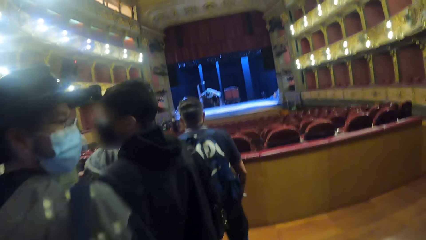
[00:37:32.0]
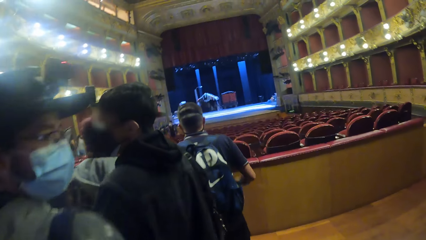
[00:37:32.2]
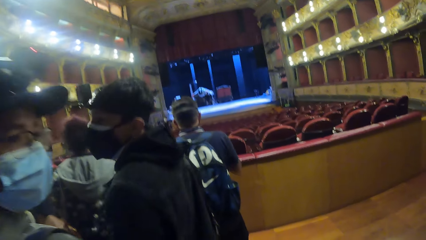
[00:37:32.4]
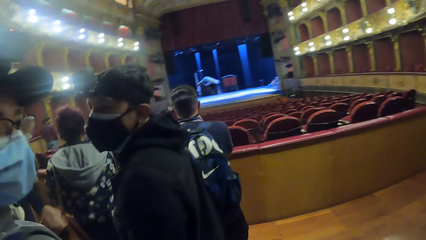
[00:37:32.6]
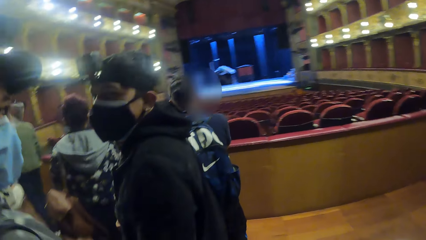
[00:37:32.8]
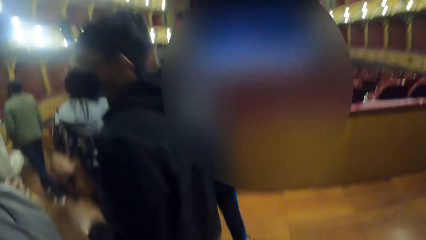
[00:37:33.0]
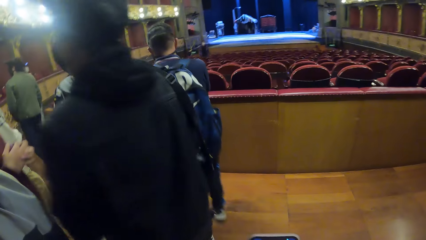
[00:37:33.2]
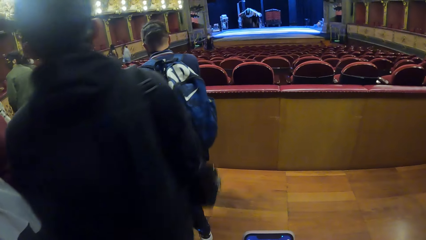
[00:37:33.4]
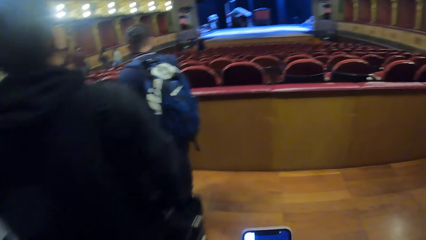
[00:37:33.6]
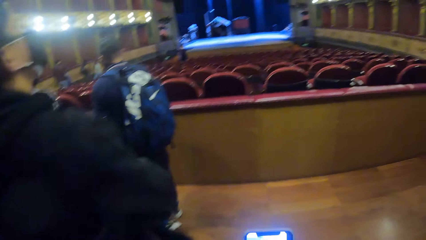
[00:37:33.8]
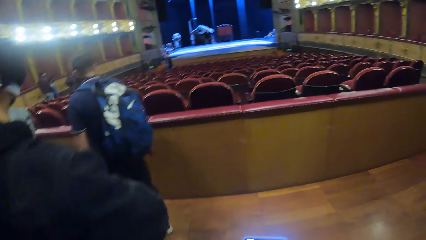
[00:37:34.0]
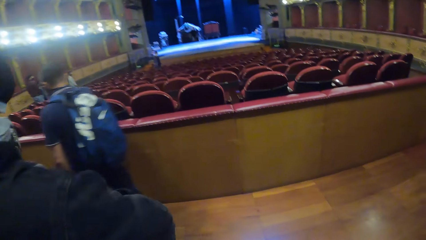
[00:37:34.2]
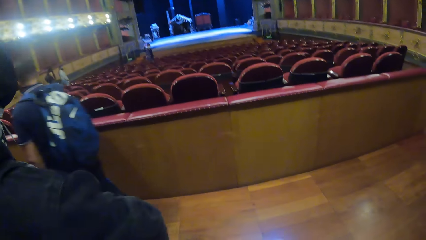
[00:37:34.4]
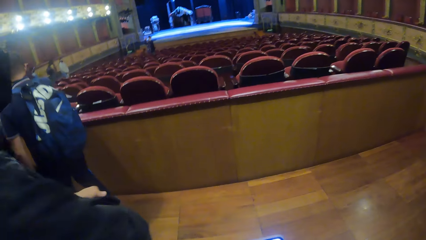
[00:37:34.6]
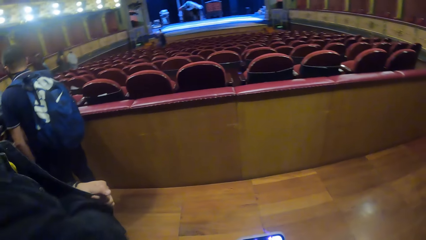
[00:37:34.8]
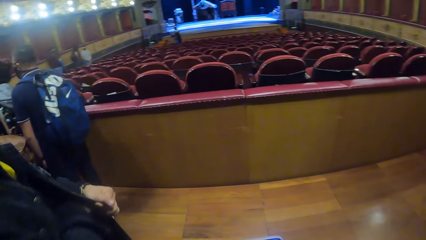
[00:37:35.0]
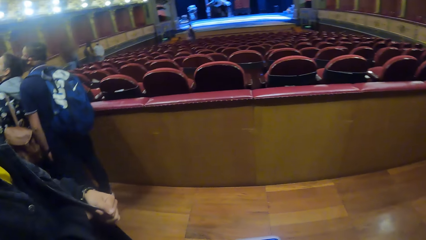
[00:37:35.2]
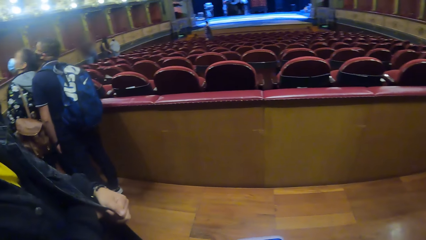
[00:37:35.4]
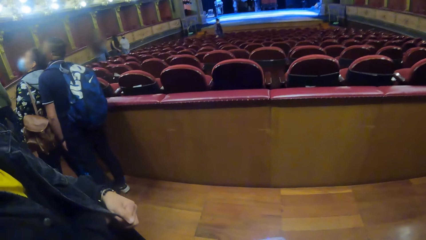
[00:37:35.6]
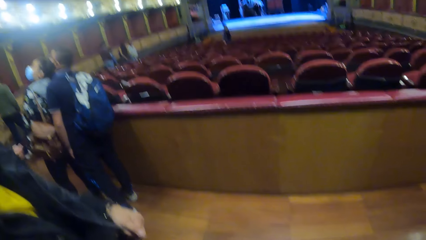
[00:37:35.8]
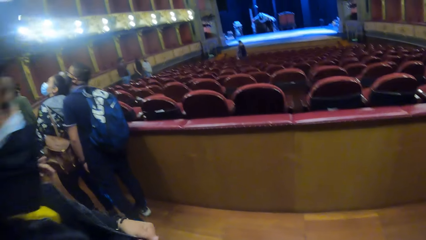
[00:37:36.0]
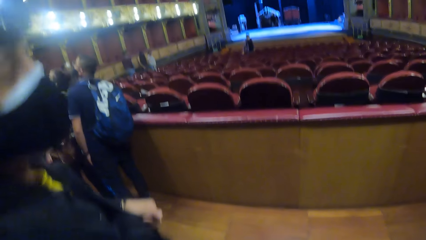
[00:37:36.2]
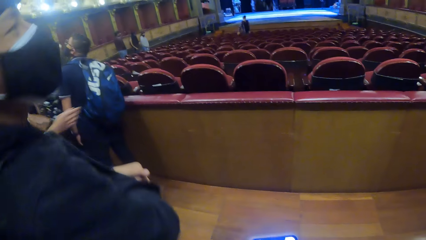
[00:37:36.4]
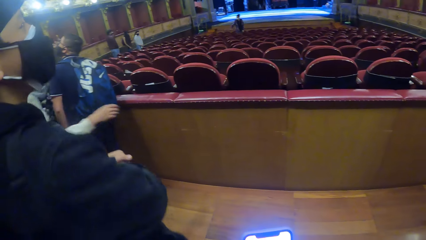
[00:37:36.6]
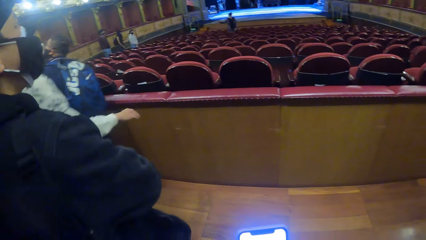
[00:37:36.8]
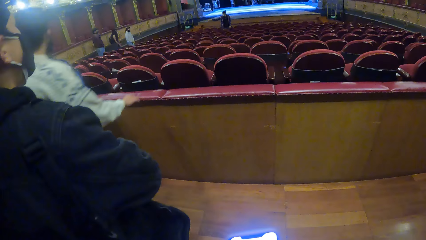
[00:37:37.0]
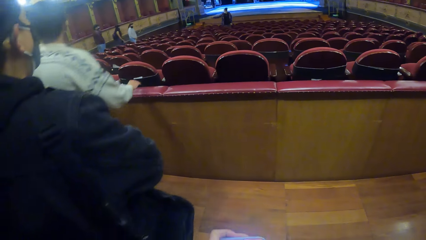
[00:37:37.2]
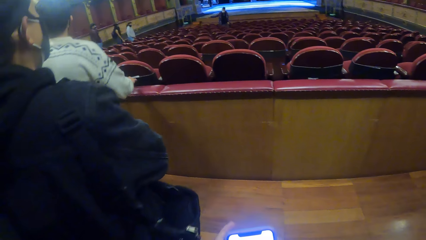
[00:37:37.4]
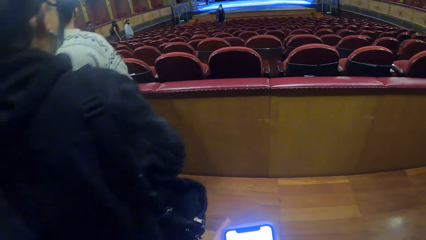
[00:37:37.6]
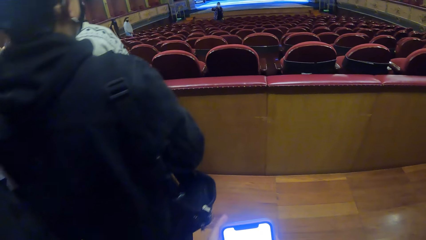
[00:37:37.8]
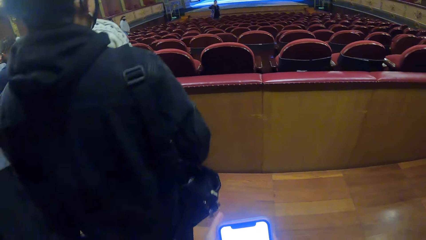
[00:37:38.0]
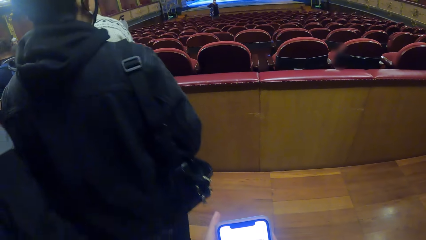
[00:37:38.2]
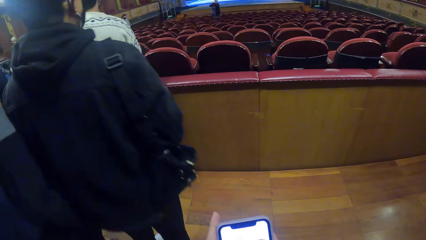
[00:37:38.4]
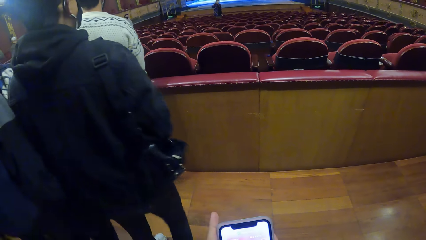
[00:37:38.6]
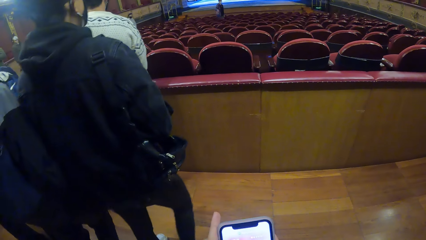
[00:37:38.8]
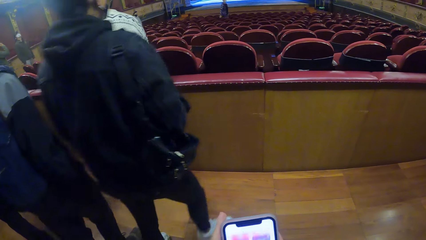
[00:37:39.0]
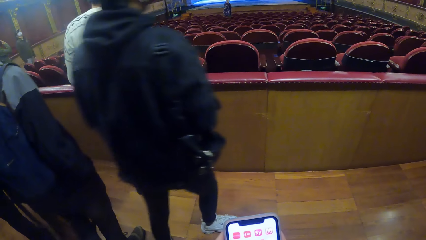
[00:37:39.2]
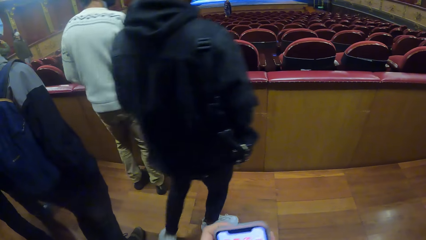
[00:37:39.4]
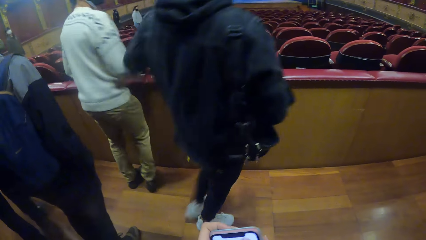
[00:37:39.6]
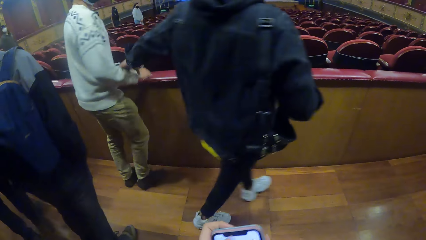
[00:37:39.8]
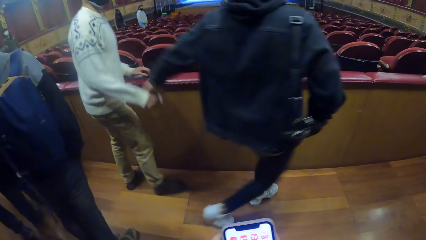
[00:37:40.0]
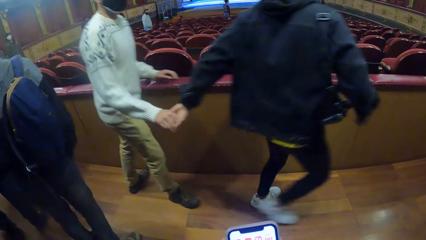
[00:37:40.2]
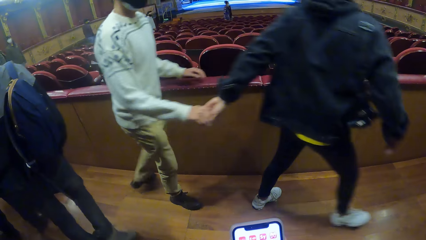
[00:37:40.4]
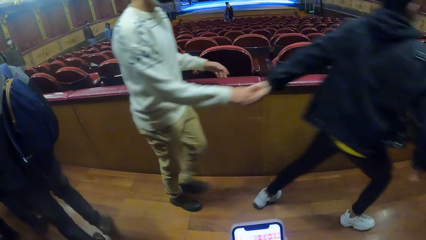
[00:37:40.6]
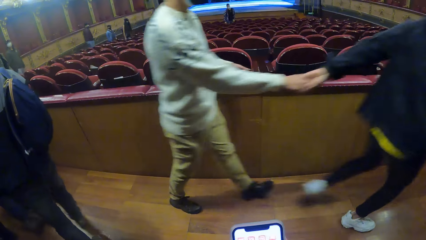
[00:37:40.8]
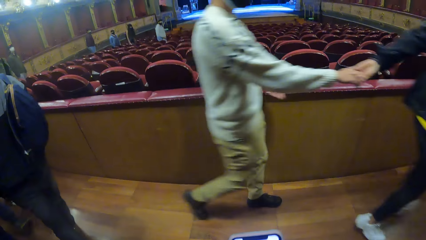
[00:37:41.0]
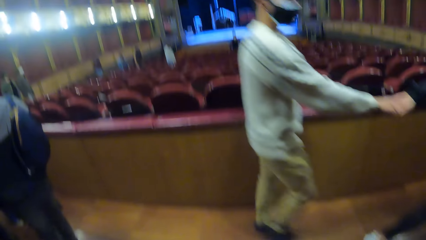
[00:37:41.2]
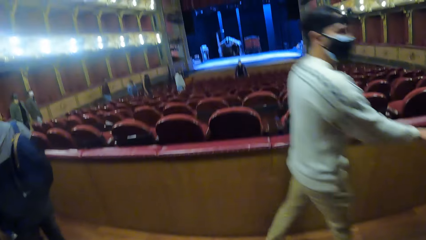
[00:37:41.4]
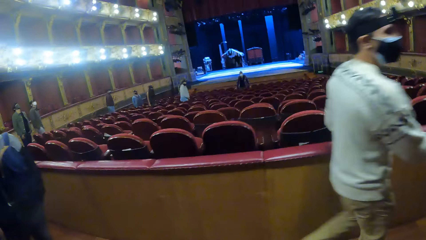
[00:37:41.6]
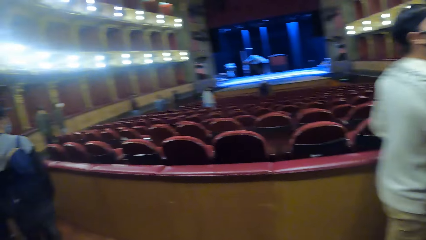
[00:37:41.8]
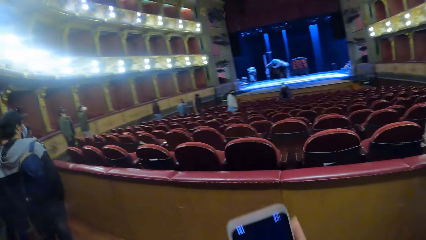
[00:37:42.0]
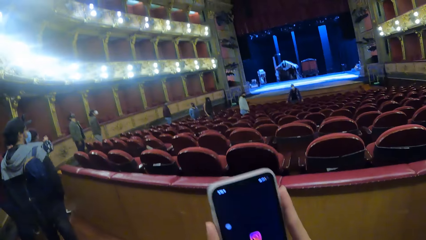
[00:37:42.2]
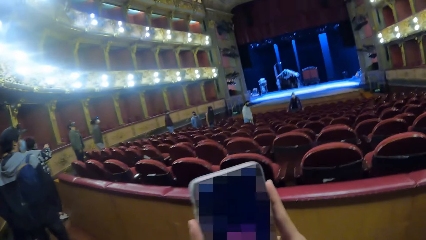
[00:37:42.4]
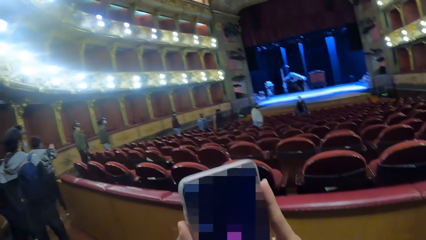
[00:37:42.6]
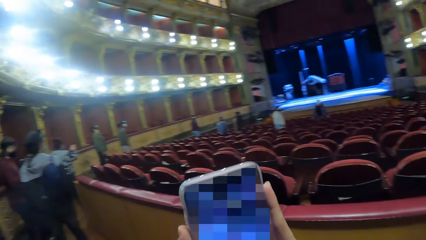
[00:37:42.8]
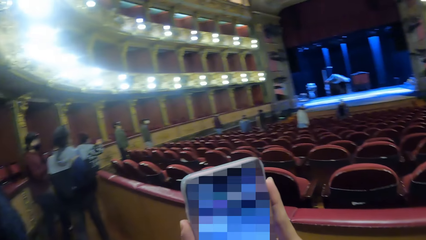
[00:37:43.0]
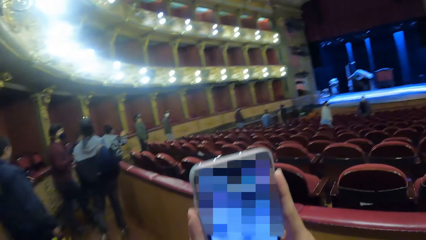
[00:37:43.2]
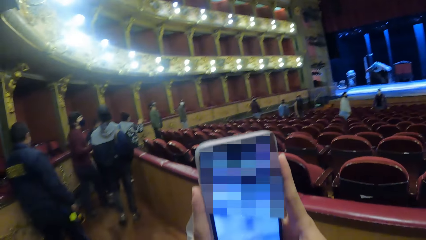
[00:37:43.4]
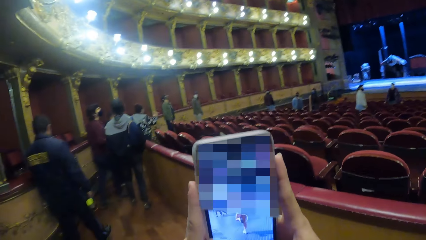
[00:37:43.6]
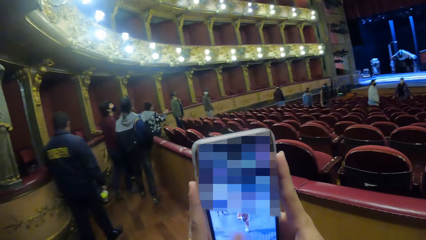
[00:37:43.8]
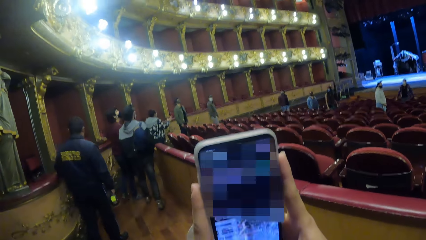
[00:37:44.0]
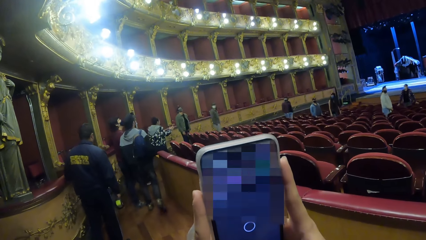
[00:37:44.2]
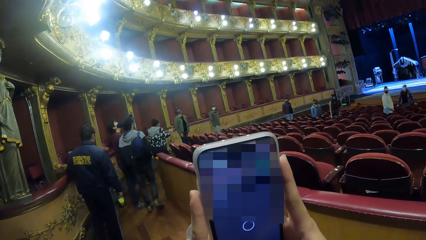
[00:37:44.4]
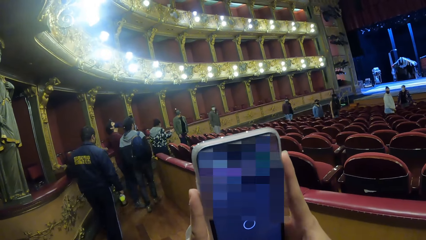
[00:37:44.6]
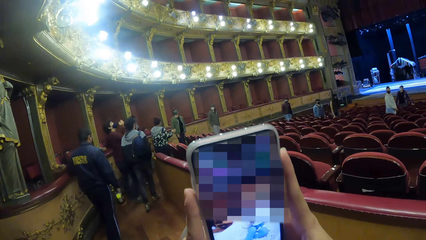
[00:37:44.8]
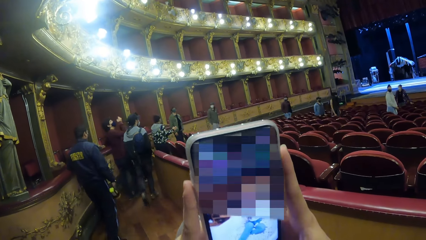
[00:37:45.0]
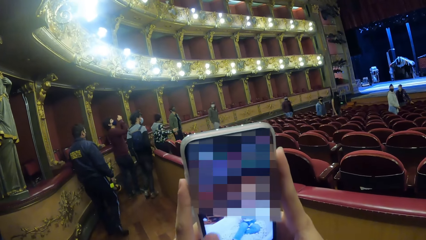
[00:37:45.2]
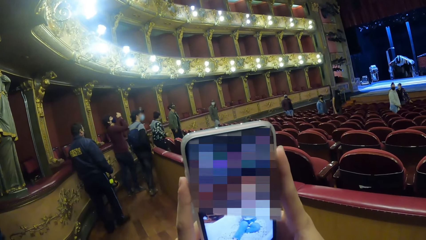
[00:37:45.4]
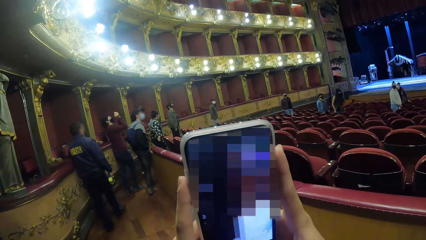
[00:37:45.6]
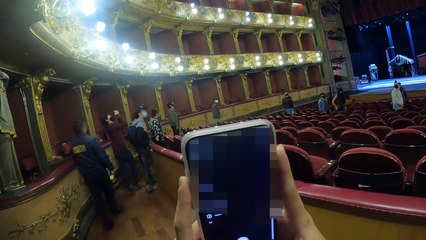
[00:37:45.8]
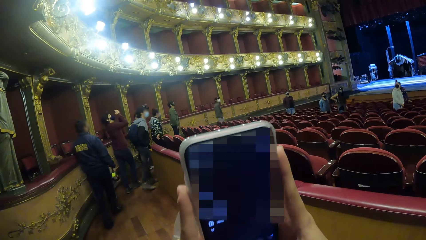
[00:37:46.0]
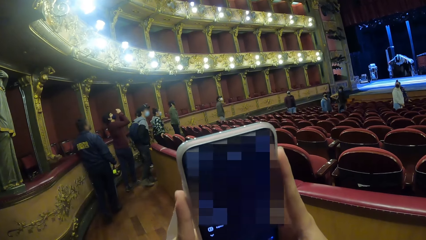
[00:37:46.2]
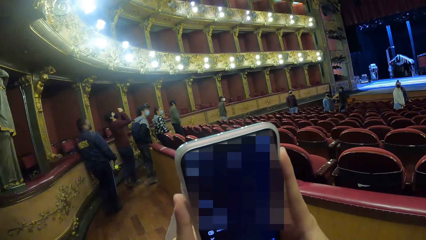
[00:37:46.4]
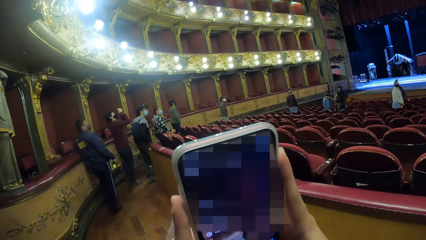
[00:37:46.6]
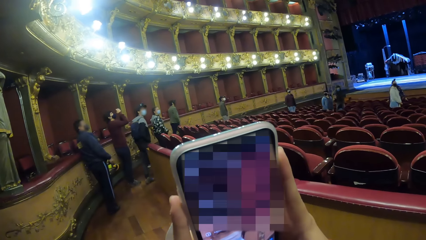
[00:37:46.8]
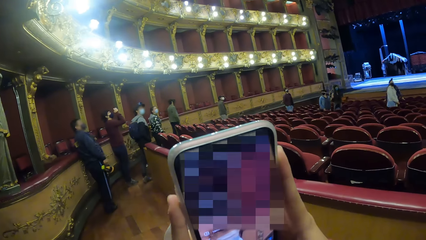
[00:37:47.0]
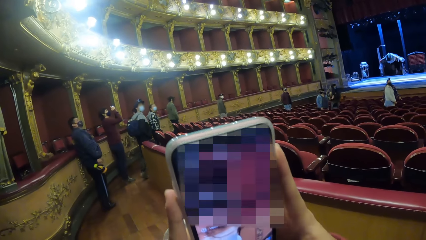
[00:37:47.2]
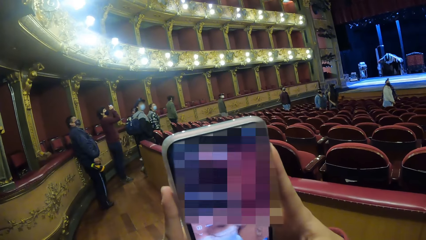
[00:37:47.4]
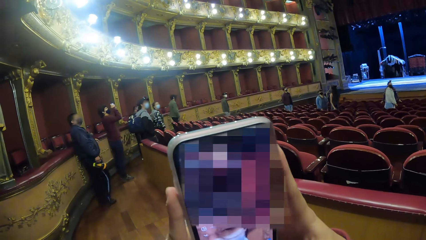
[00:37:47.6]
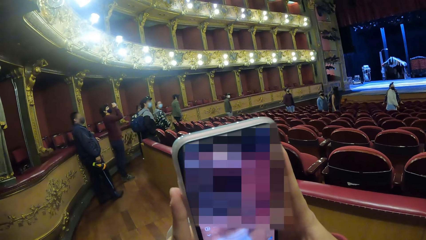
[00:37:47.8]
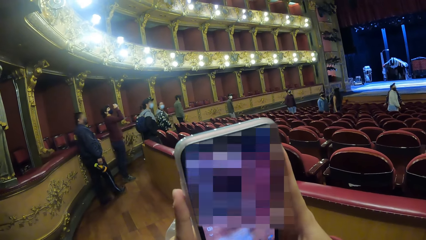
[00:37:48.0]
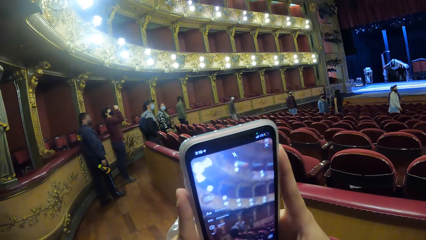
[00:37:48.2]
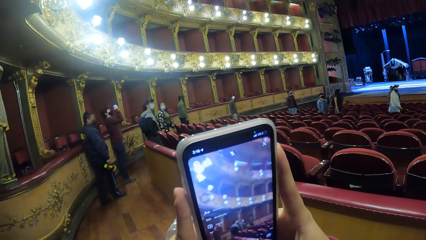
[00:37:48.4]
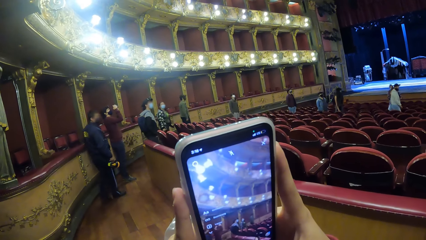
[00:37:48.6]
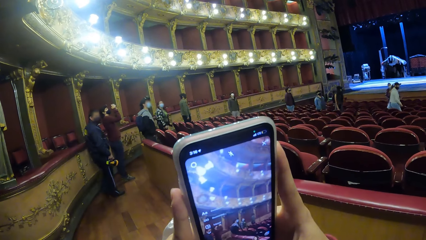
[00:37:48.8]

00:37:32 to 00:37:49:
The camera wearer looks around. He operates a phone in his hands. A man pulls another man by his right hand with his left hand. The camera wearer operates the phone with his hands. He takes a photo by the phone.
